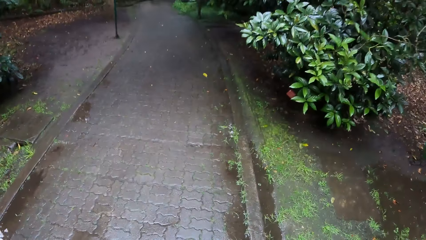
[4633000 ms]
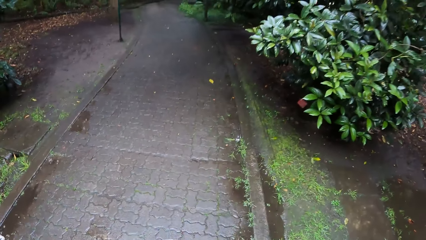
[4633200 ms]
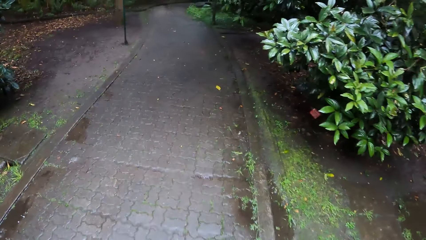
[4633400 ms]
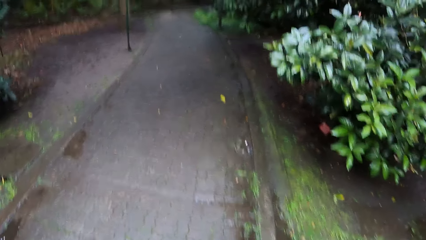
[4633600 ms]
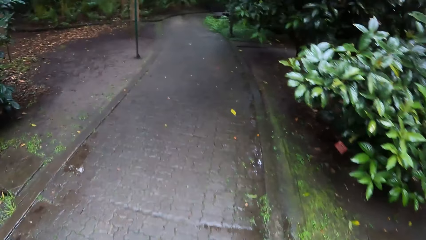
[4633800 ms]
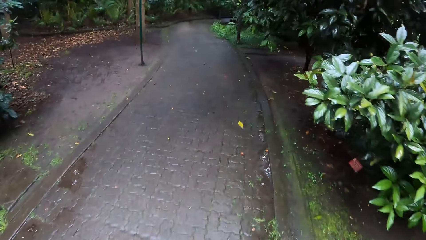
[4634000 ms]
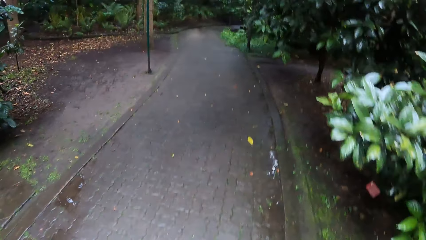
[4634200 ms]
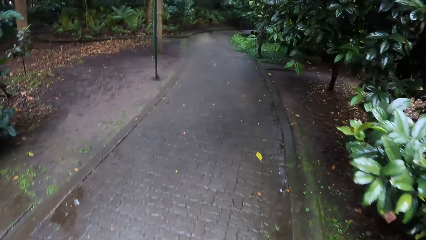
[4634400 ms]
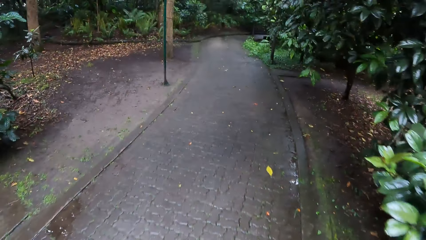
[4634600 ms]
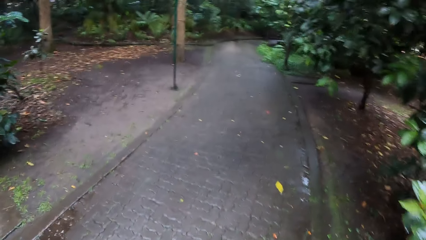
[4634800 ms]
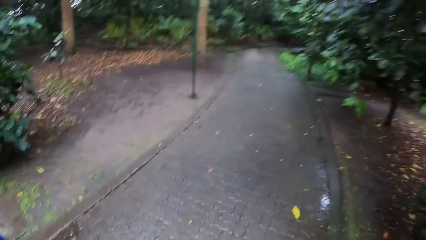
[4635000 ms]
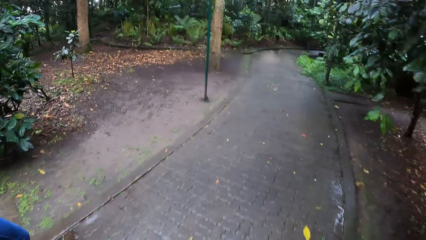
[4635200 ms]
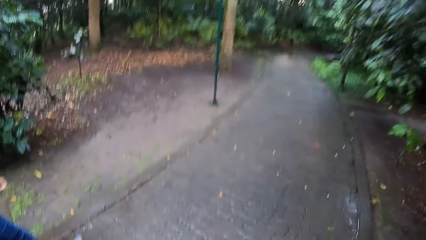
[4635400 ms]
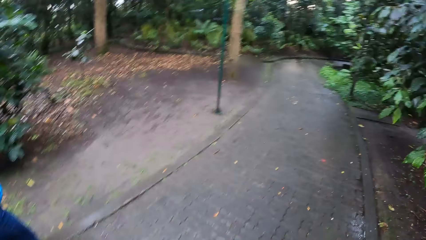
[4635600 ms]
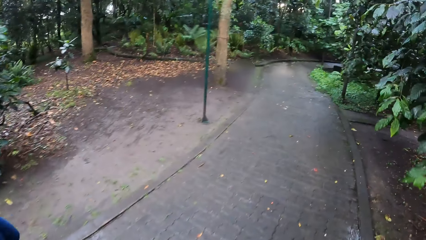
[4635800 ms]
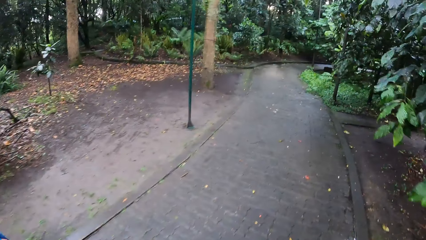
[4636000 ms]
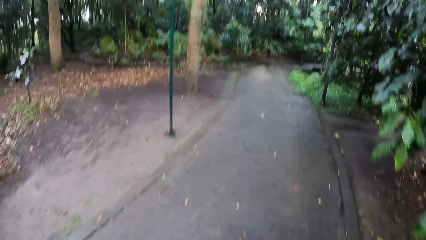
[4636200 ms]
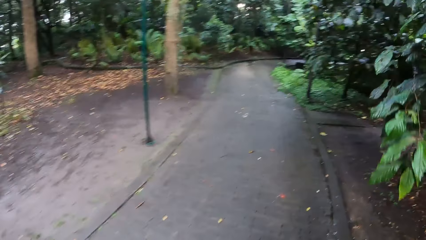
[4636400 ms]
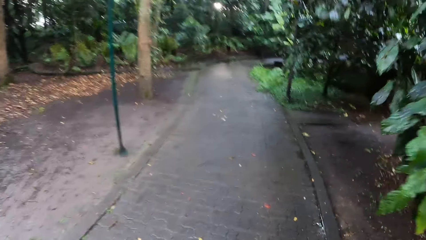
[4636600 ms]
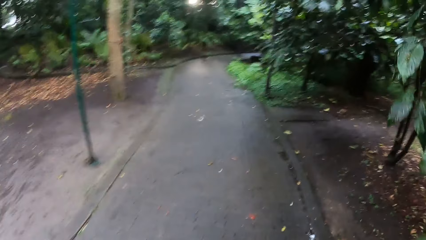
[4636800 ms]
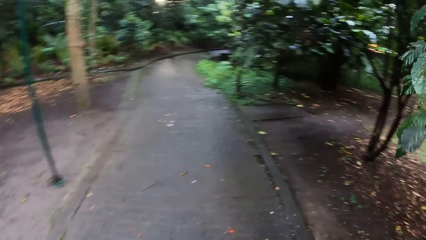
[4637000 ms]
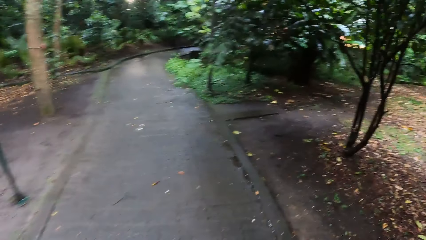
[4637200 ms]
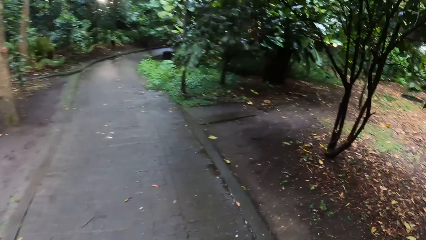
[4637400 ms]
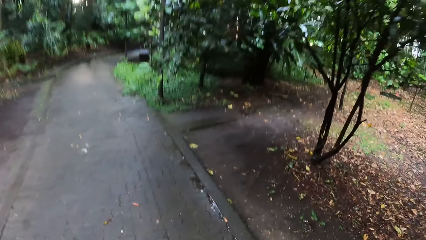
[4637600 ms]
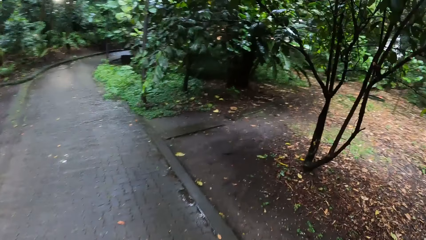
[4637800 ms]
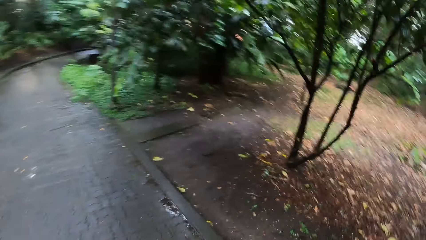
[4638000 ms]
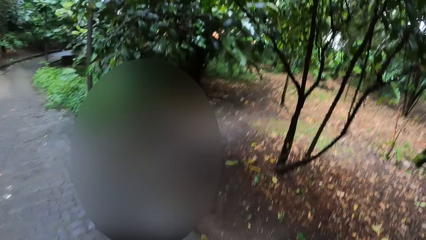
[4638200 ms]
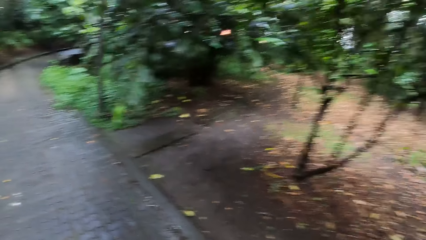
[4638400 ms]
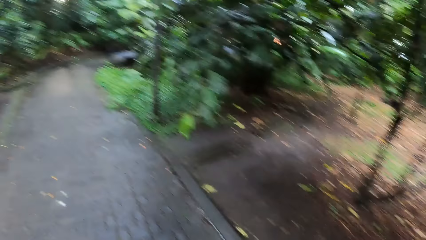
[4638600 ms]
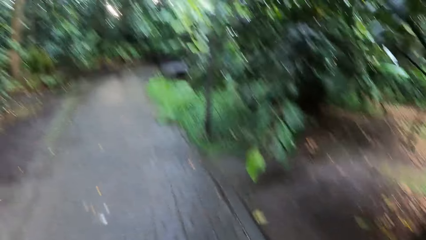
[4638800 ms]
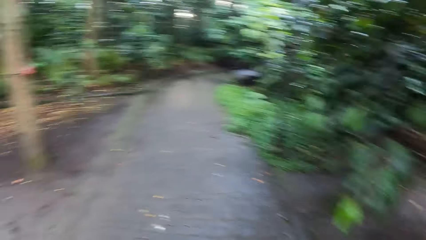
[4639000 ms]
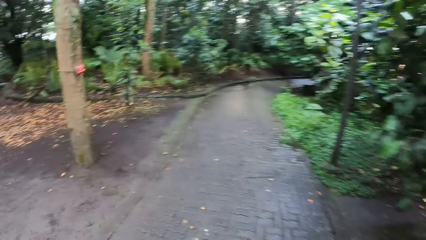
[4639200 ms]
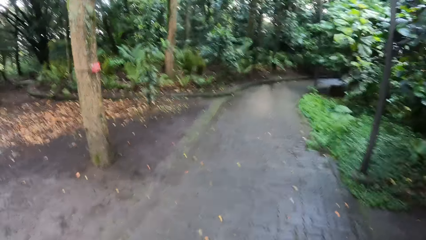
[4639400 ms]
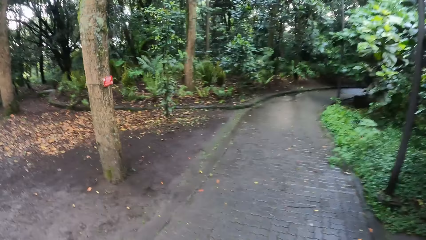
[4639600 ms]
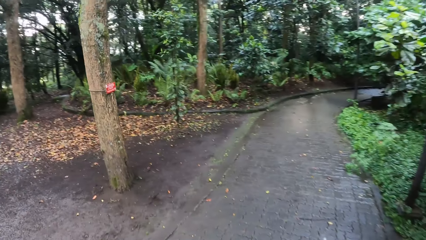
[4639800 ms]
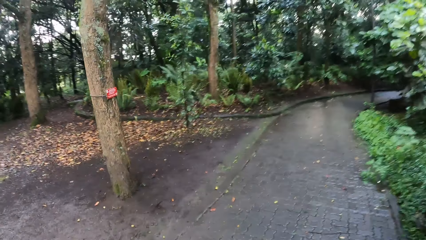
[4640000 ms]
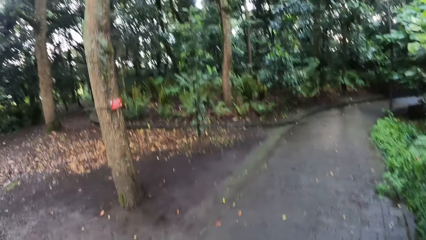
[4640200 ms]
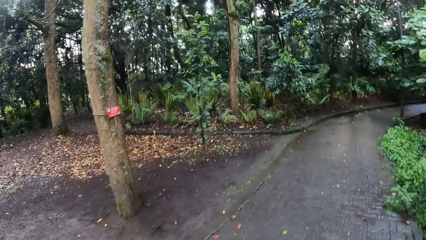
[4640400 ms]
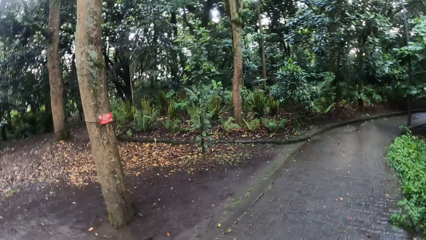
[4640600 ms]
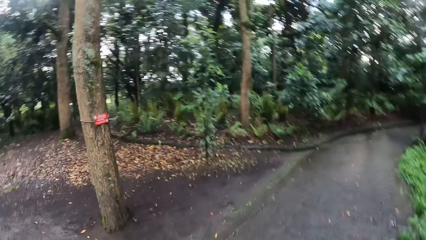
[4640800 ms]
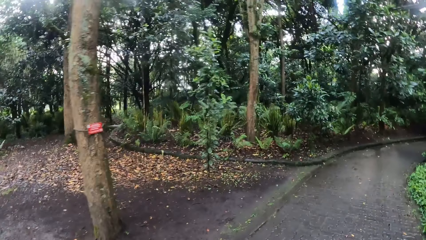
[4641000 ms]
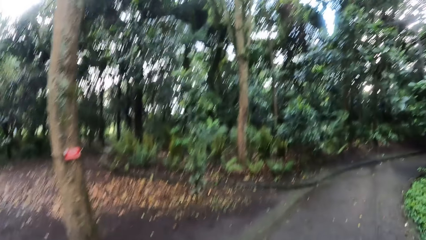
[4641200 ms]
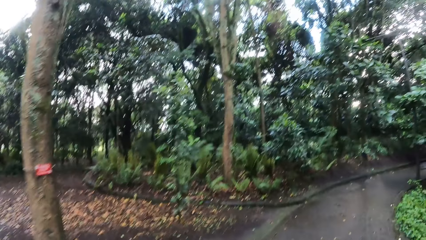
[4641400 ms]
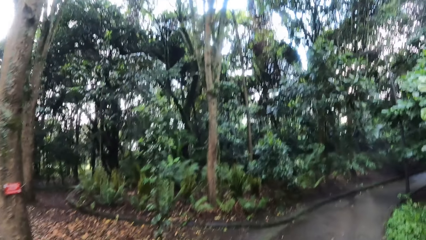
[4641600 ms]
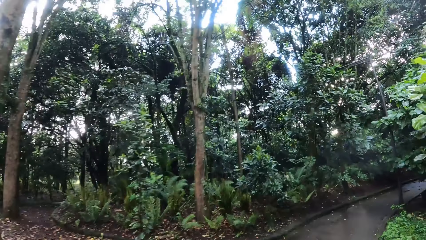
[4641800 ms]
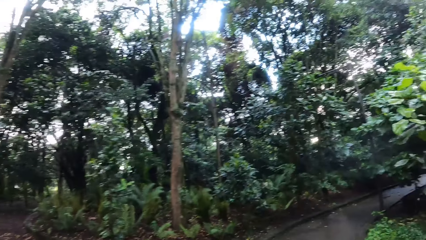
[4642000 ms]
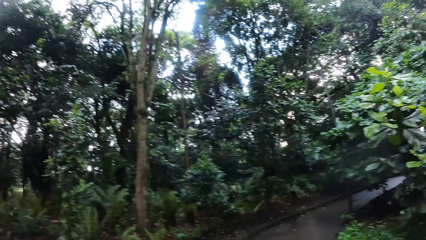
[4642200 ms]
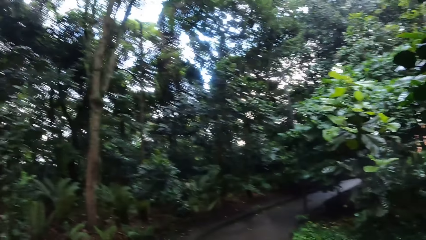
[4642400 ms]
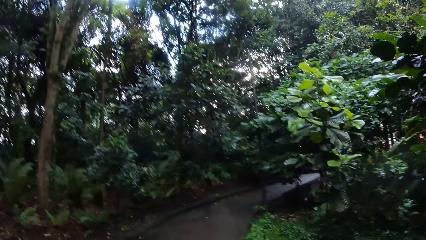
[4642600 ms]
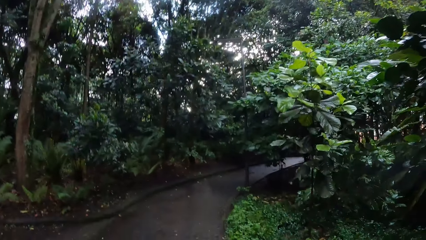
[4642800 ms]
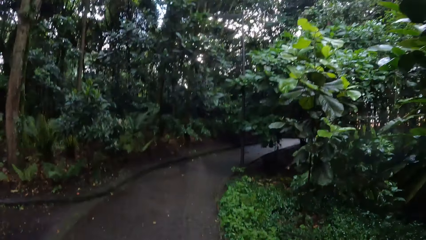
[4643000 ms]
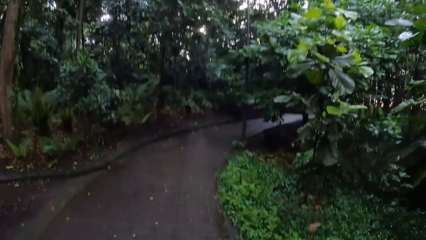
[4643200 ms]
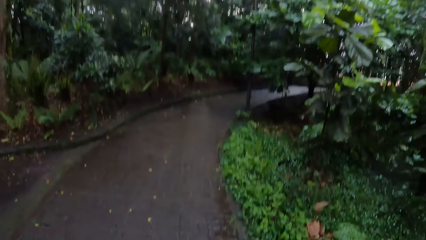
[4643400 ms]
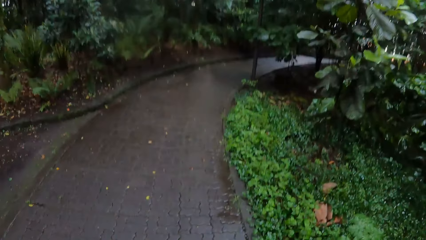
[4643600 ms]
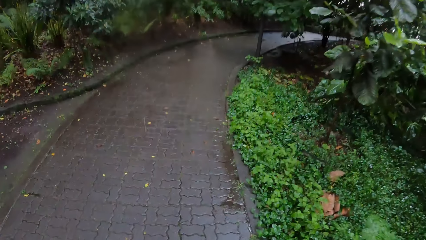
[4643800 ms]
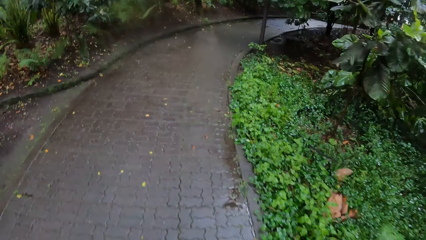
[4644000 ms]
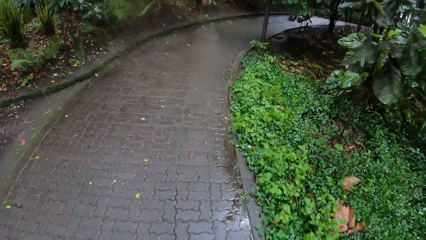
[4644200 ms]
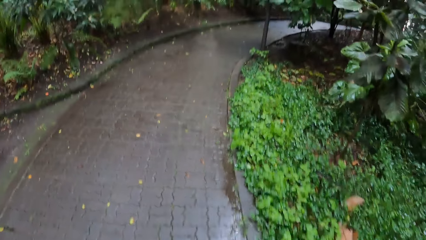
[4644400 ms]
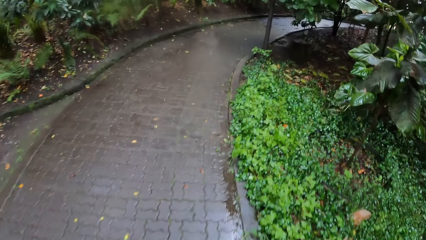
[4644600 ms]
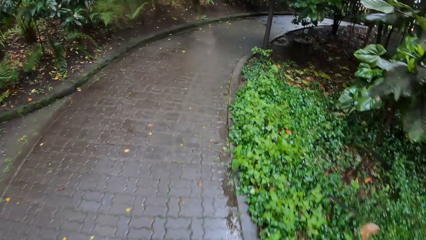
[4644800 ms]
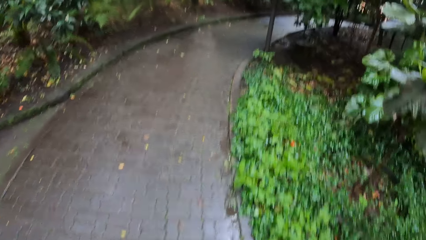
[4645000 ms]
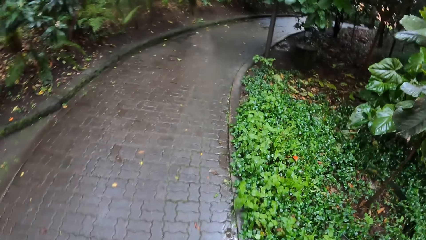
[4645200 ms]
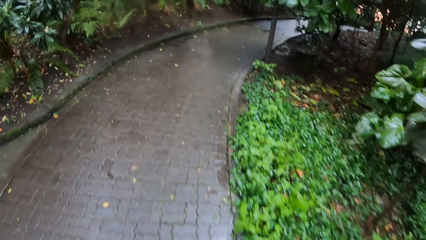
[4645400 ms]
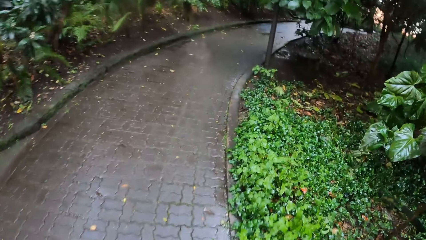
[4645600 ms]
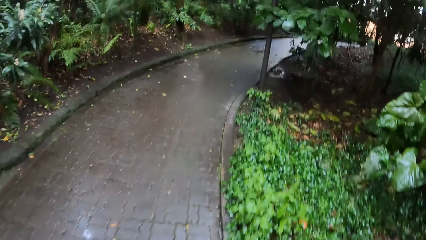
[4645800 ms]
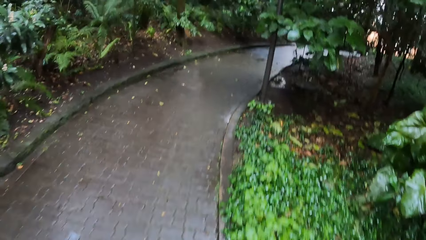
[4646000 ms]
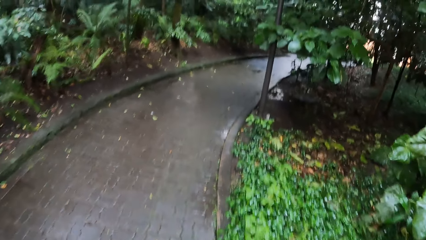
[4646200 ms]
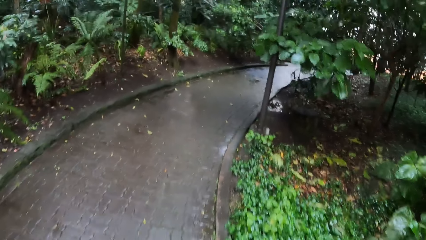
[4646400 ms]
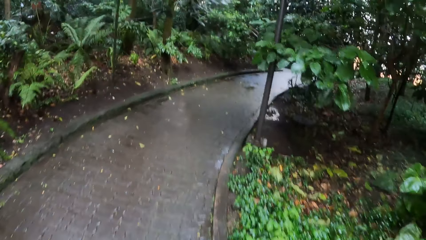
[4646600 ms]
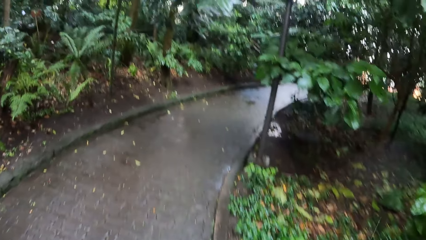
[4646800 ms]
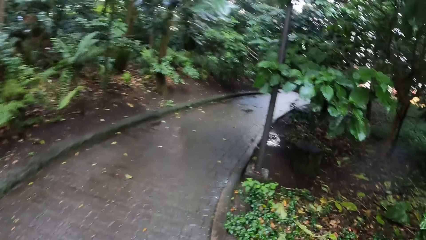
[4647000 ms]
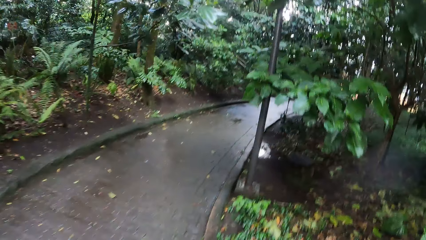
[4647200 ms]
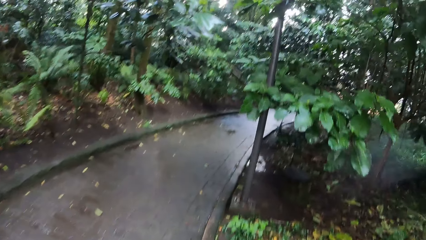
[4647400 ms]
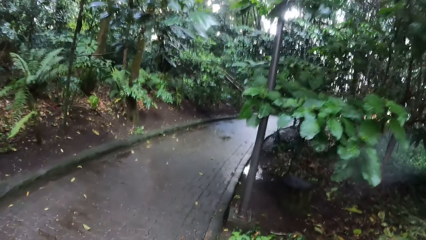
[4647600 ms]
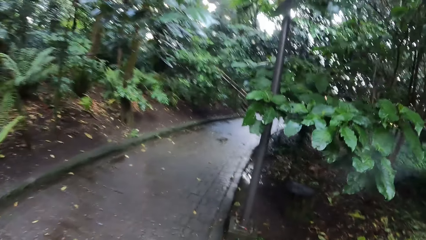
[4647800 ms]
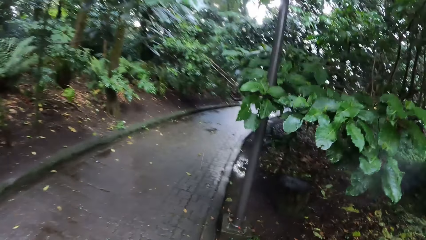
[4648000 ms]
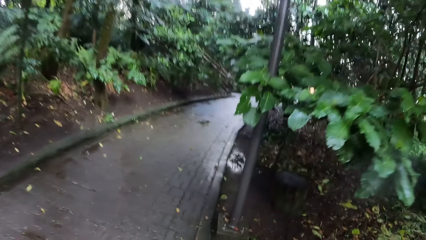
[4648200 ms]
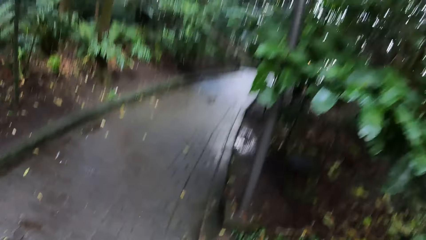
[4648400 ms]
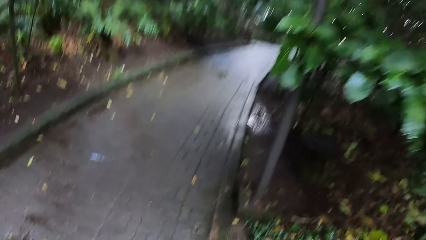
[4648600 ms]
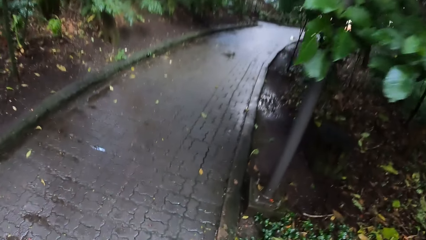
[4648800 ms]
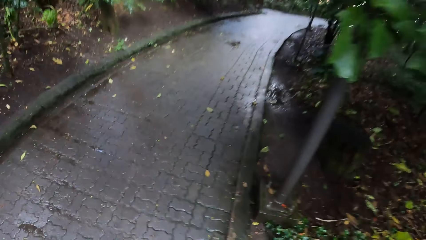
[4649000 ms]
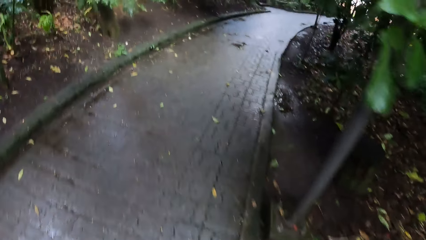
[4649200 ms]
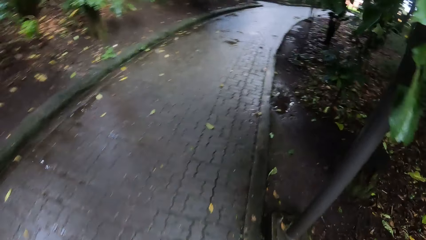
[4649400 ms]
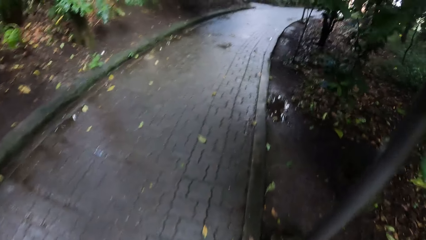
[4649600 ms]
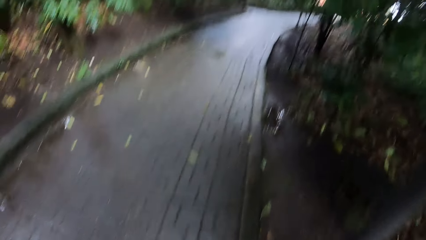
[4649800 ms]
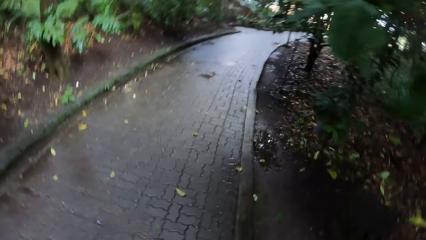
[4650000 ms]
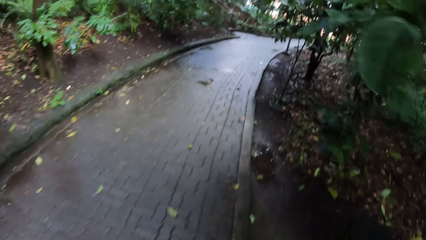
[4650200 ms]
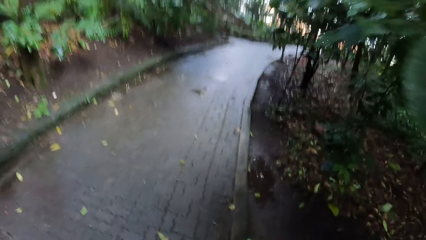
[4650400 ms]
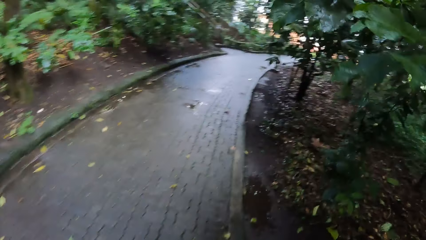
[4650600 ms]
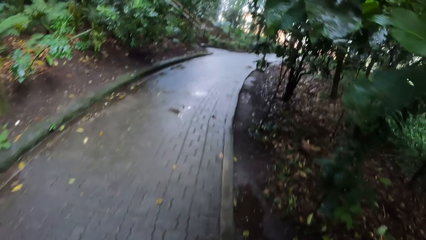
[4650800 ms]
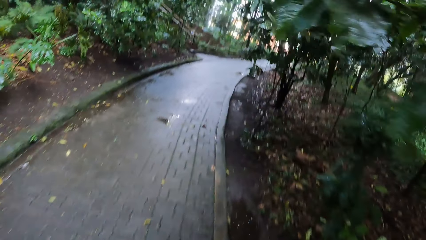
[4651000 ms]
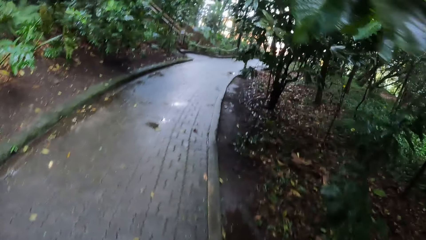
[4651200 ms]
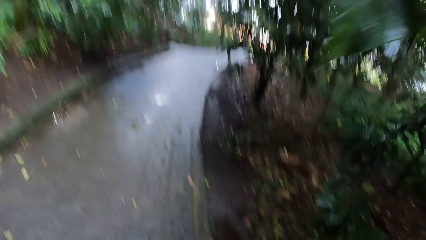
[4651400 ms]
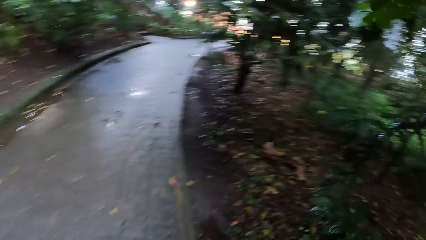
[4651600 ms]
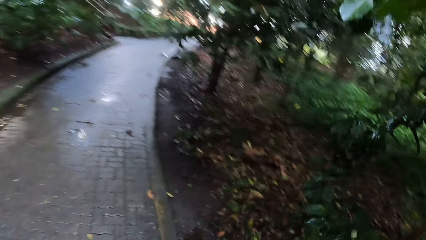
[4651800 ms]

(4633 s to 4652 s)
The camera wearer looks aside. They look forward.
